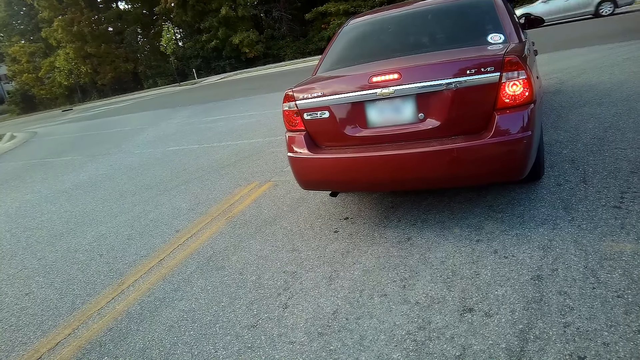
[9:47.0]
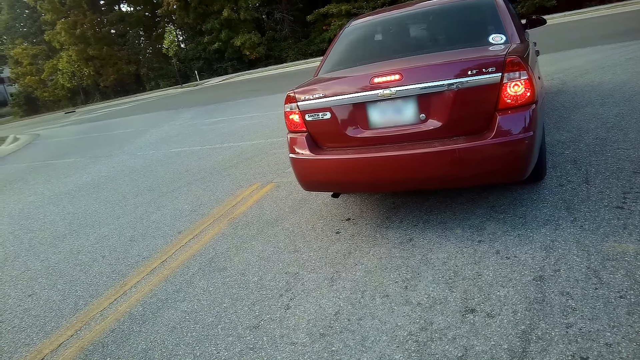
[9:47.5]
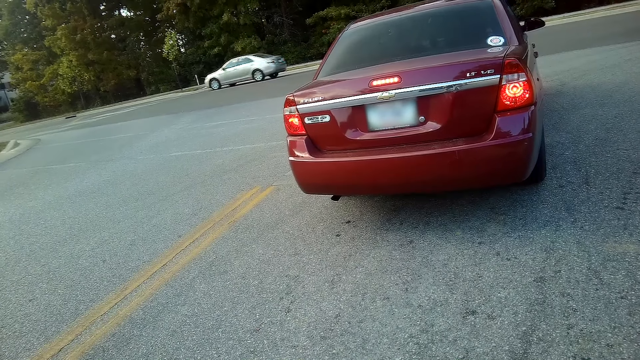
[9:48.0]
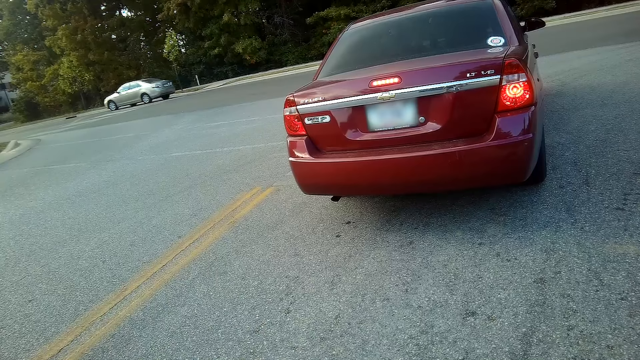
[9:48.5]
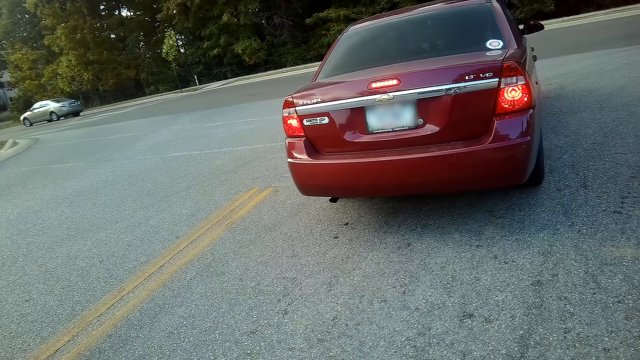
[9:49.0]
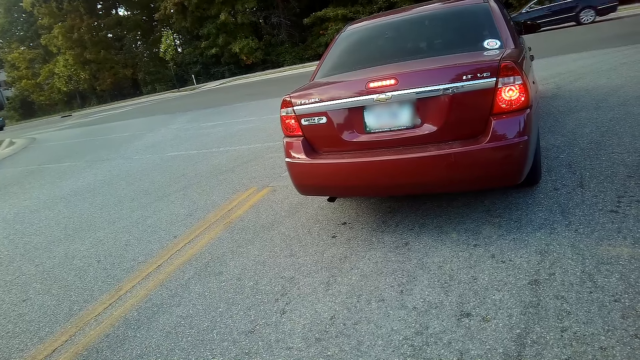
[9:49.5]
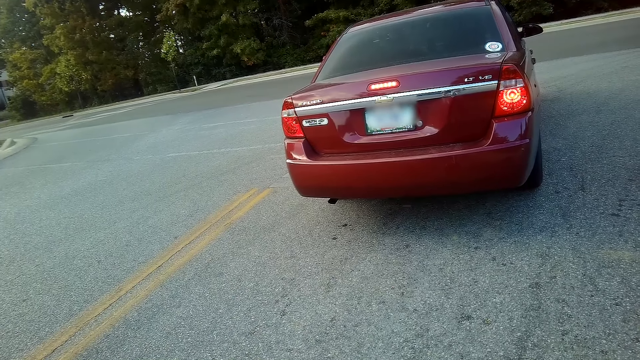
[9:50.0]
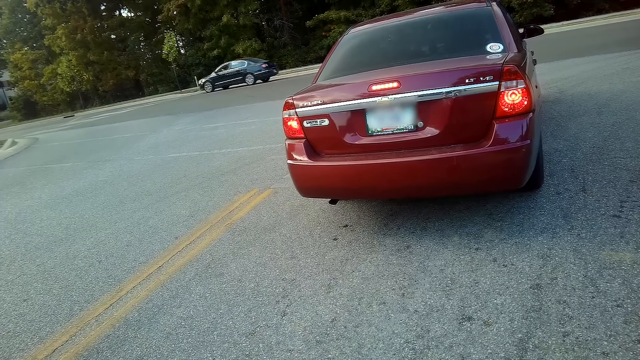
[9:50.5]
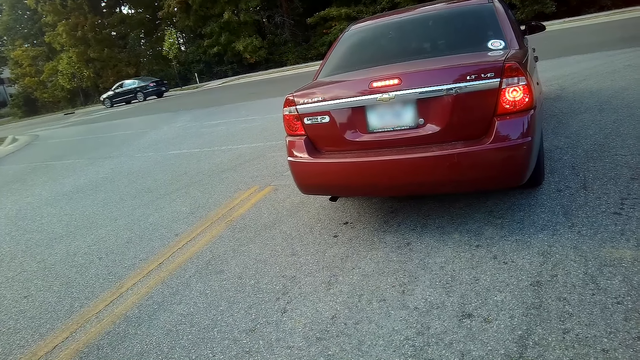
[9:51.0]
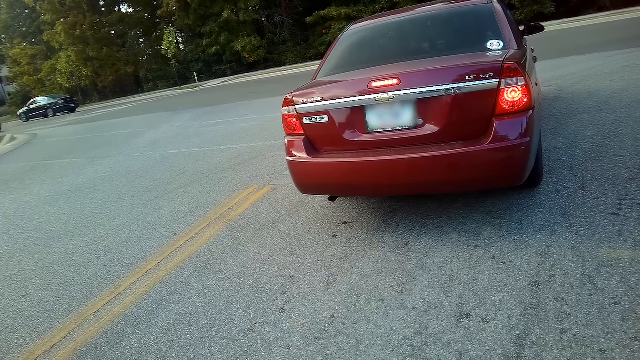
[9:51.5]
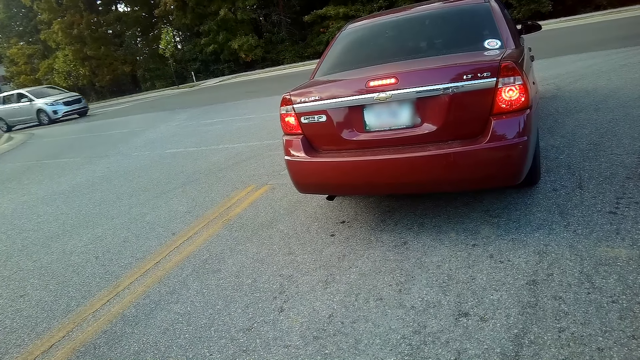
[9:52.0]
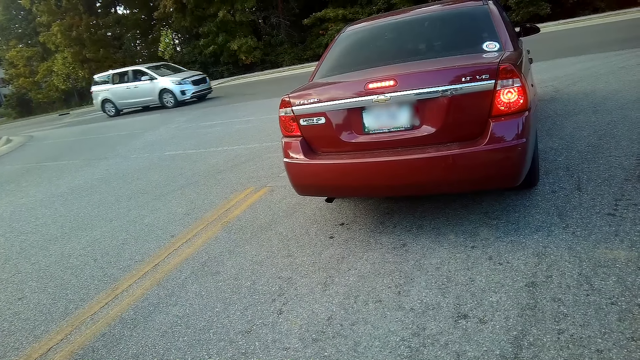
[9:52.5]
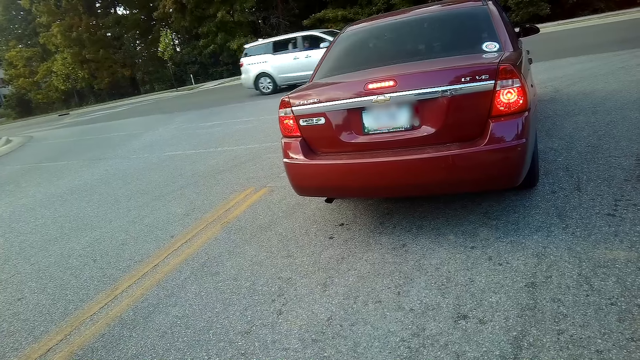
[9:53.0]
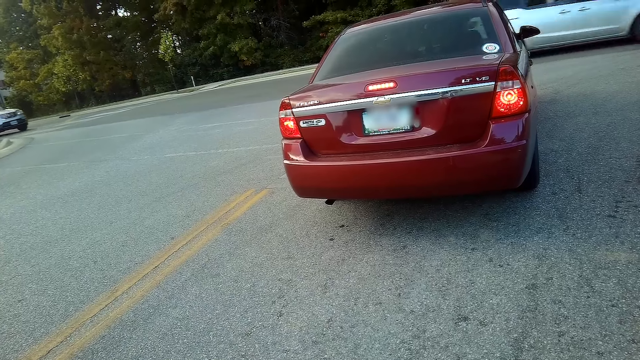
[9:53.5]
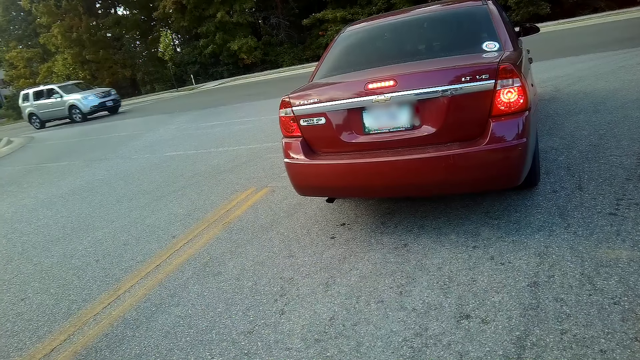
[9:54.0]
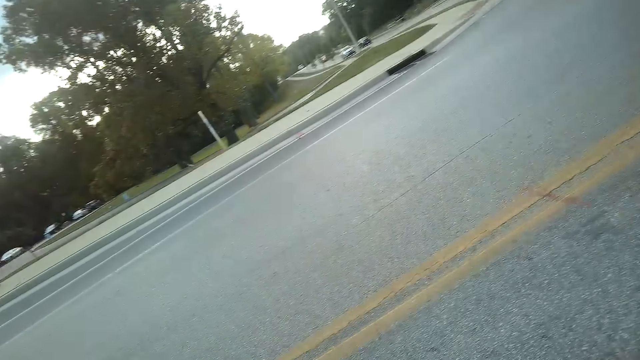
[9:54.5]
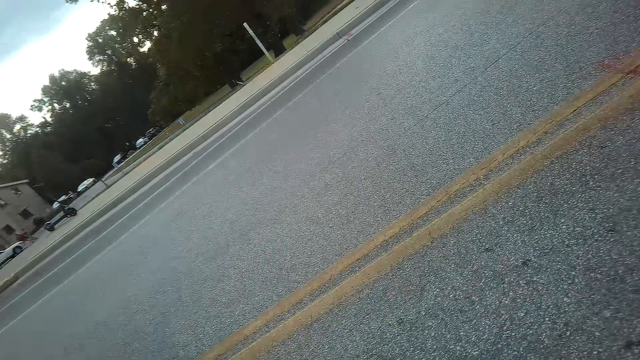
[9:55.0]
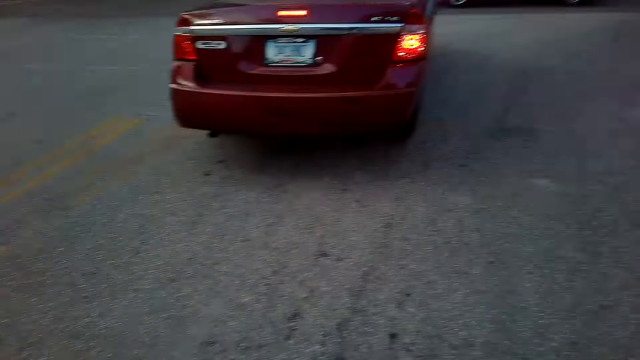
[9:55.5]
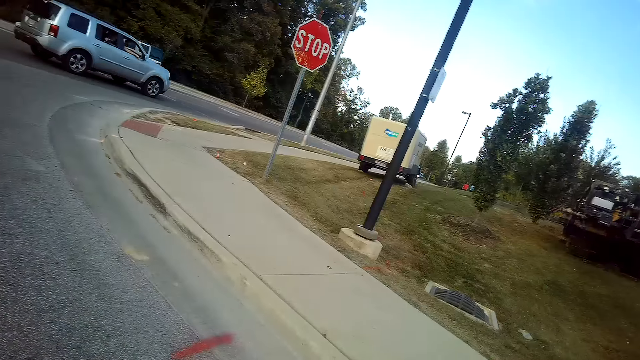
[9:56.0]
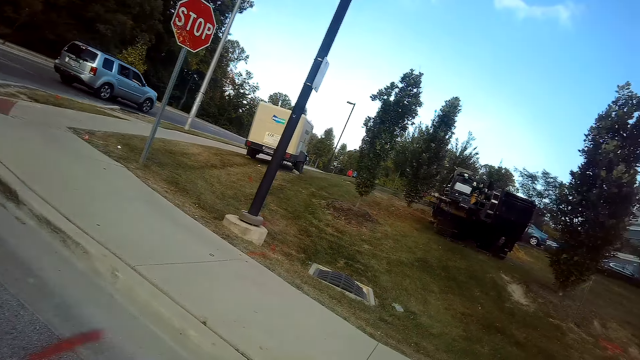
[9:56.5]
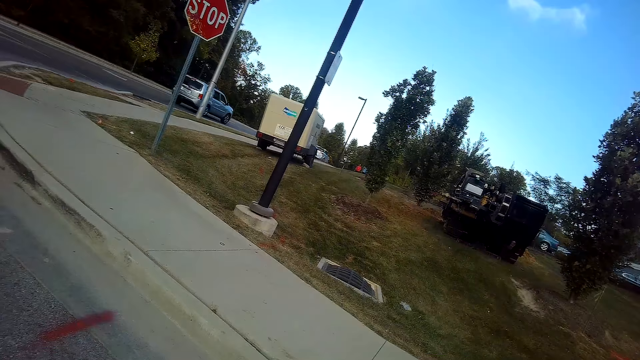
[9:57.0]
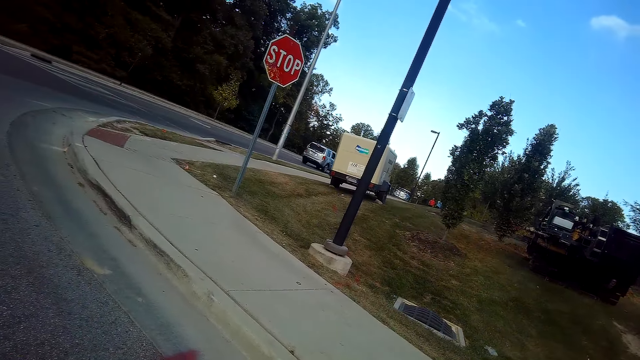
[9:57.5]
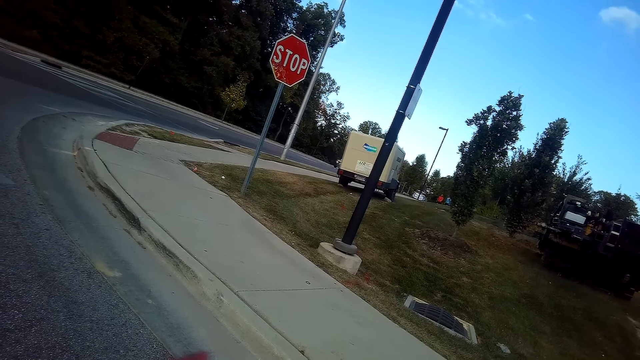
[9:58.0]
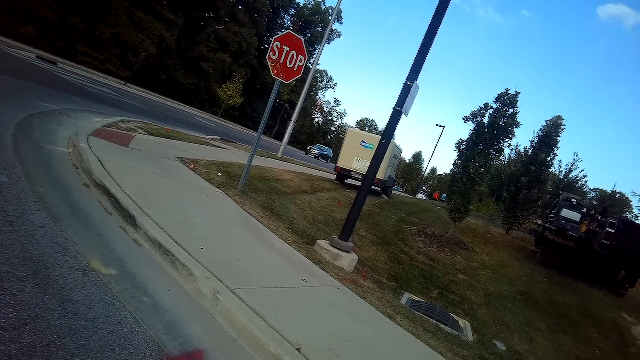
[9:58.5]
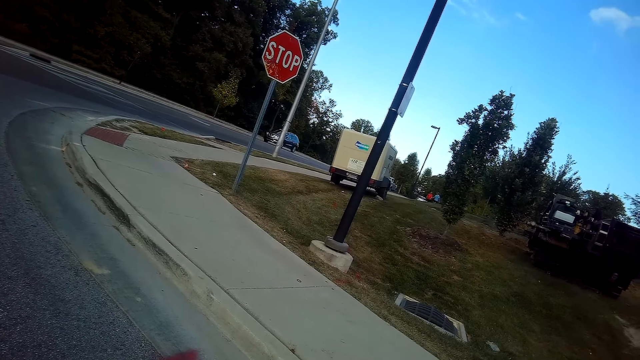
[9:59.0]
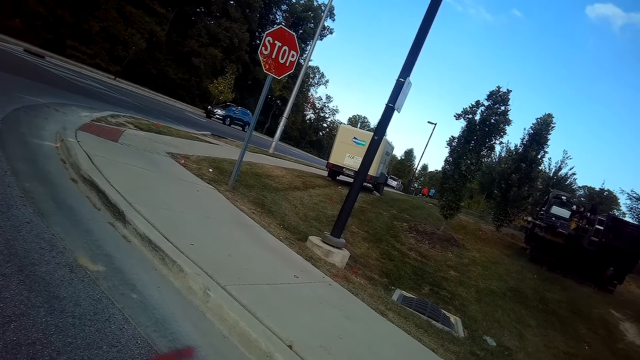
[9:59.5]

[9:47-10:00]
The camera wearer turns to both sides of the road.

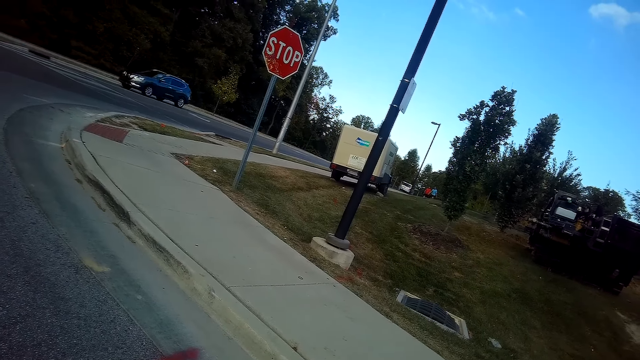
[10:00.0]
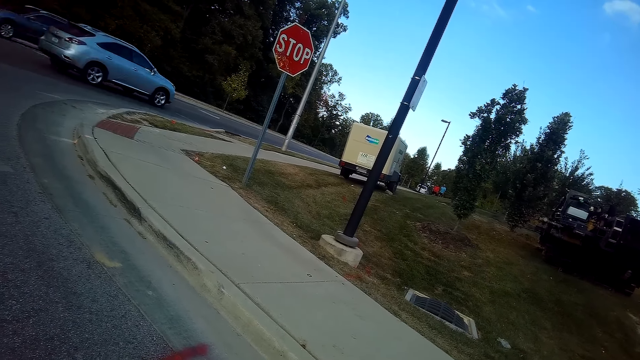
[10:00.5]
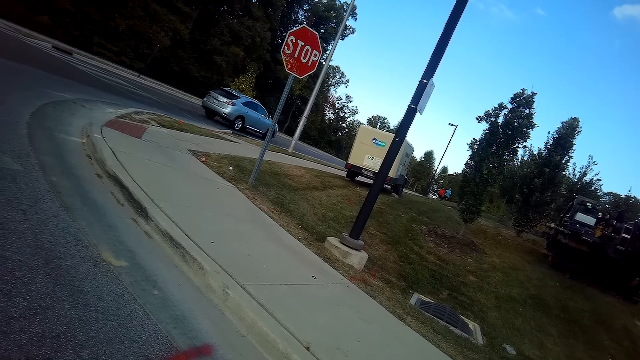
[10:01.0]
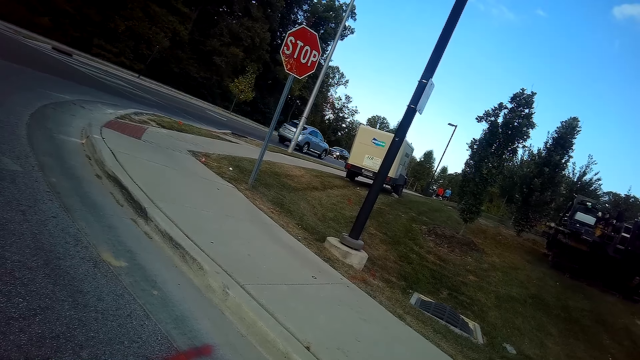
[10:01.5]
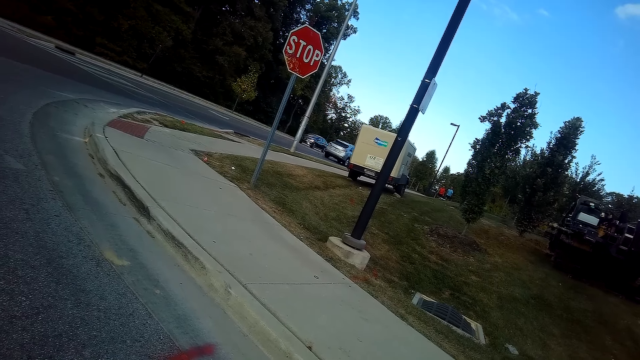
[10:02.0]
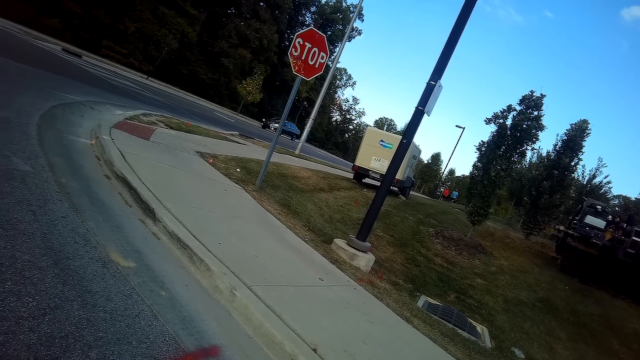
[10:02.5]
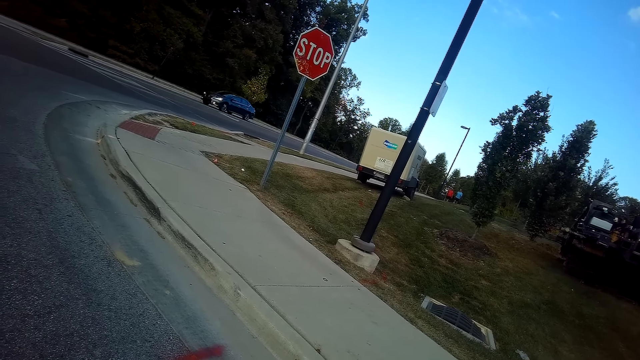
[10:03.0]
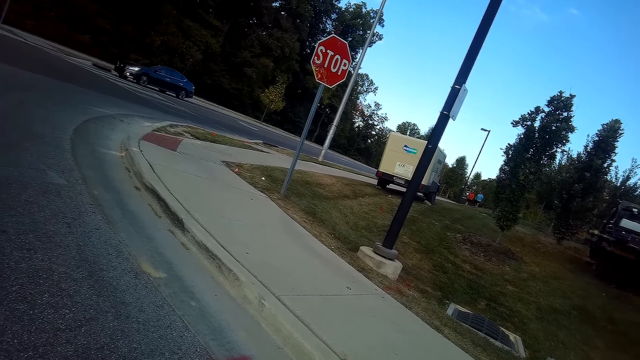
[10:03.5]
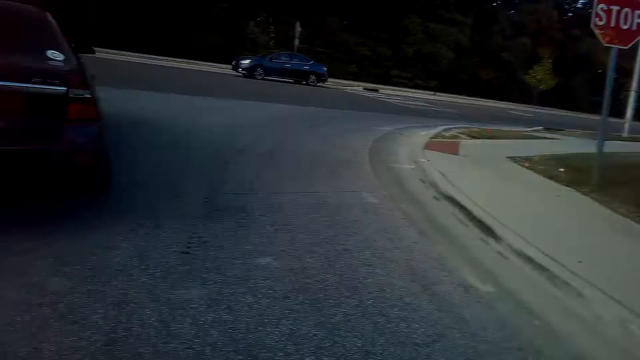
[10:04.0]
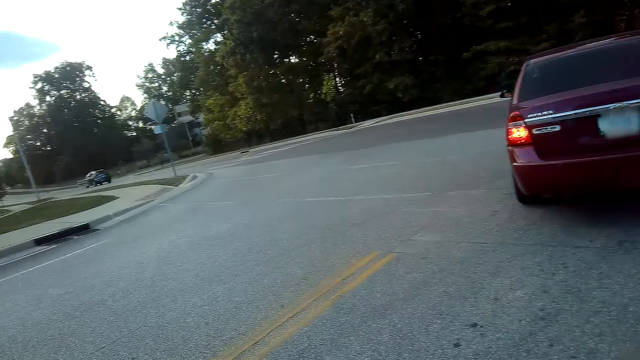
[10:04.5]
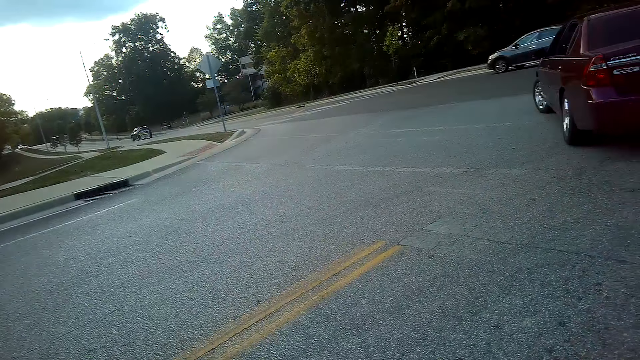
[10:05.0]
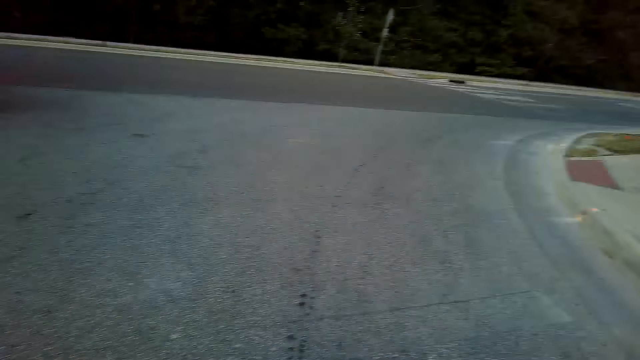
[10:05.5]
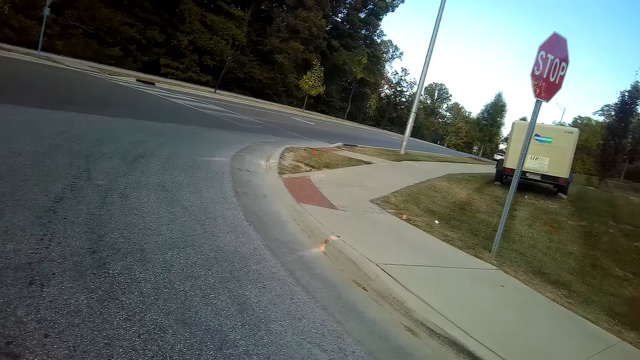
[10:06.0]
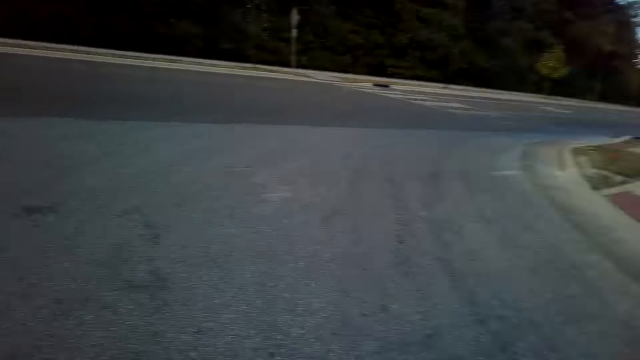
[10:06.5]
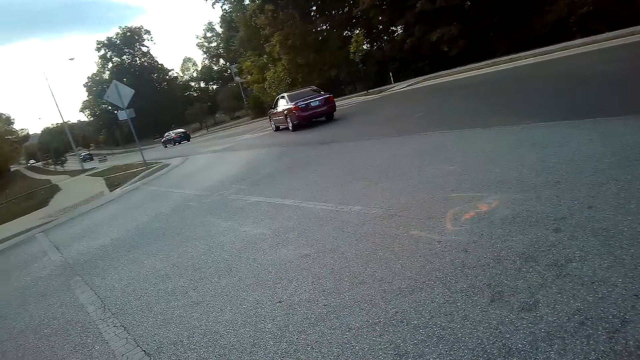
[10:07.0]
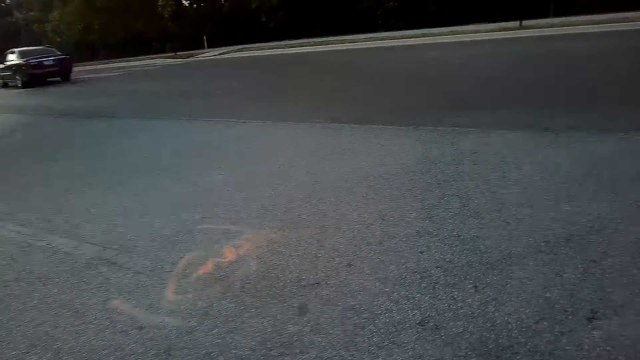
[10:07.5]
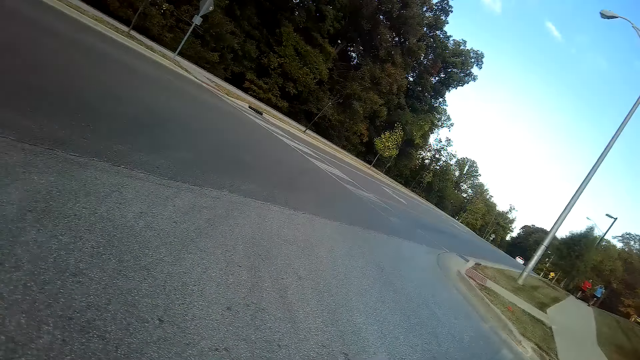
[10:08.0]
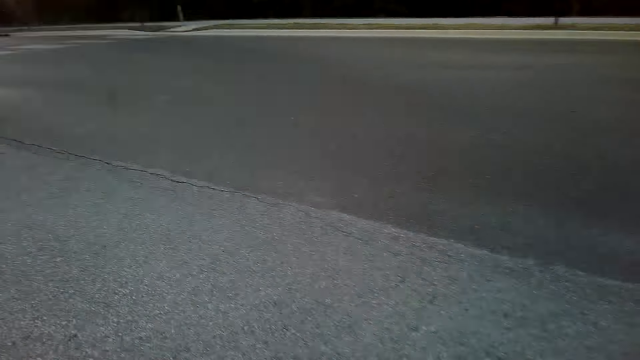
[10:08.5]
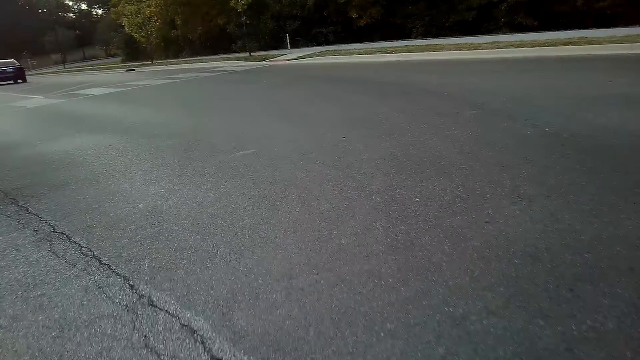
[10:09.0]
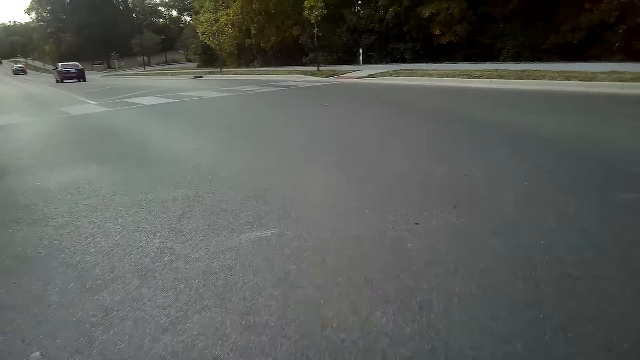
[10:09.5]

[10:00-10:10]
The camera wearer rides the mountain bike along the tarmac road.
